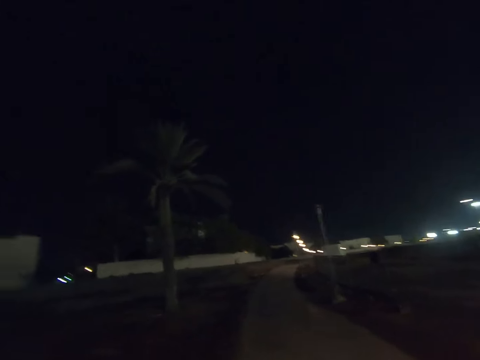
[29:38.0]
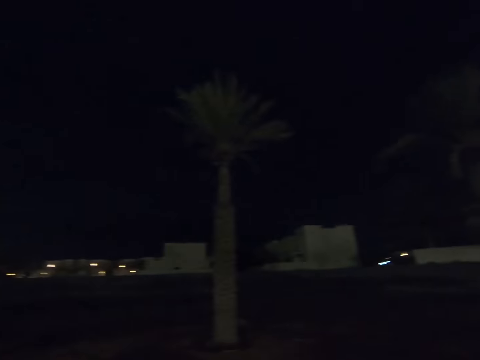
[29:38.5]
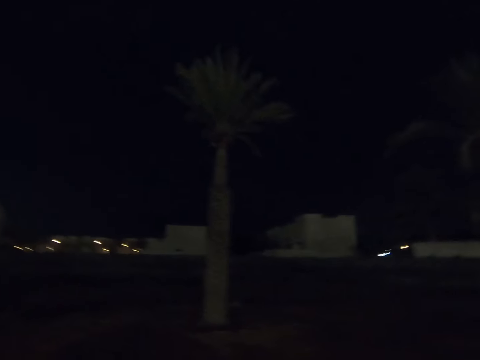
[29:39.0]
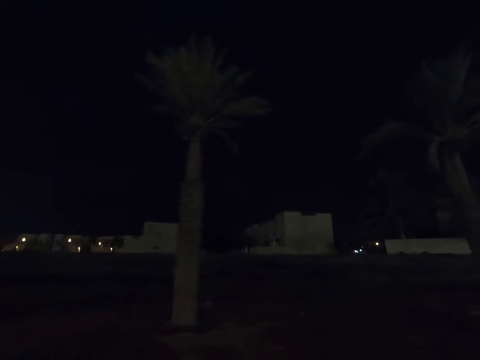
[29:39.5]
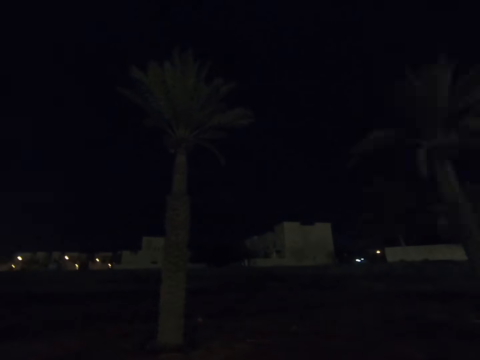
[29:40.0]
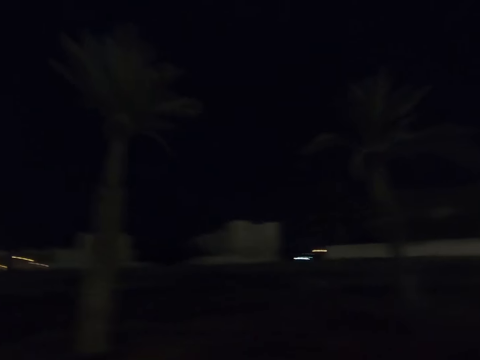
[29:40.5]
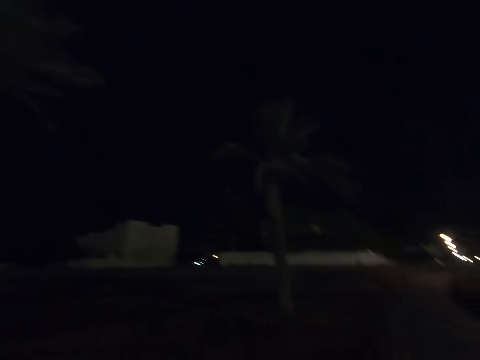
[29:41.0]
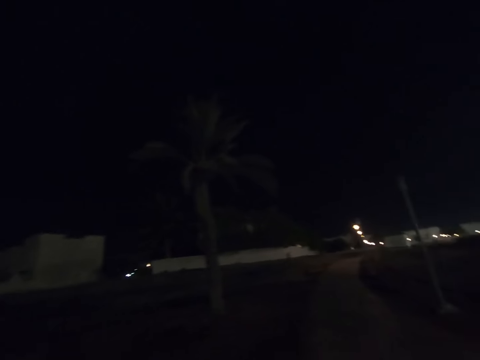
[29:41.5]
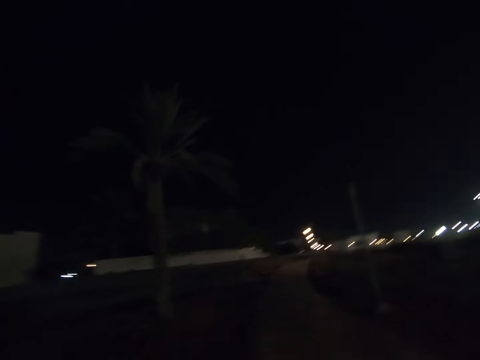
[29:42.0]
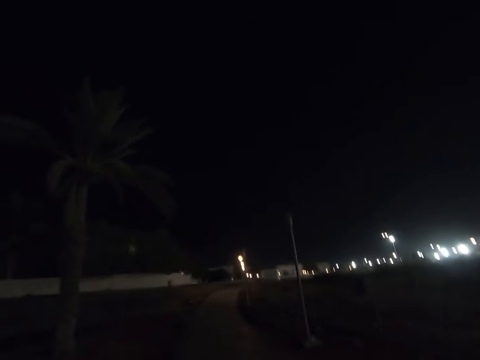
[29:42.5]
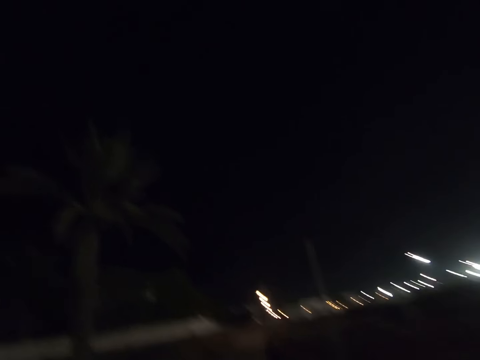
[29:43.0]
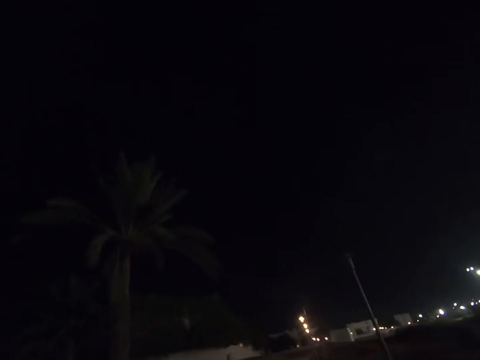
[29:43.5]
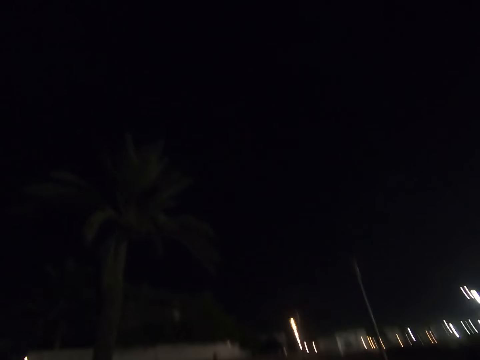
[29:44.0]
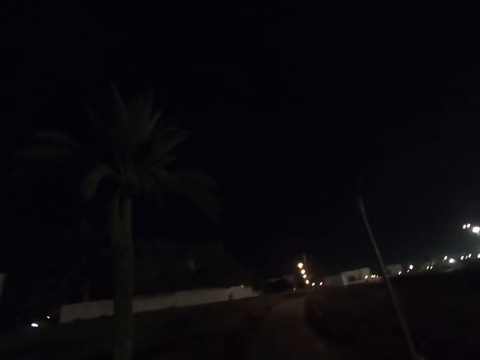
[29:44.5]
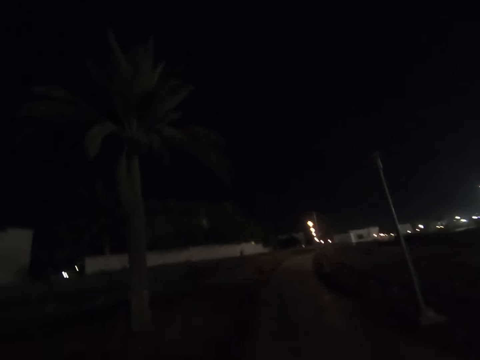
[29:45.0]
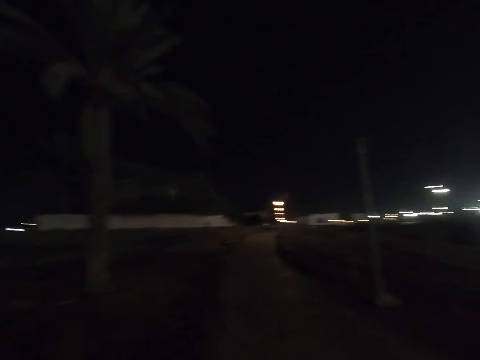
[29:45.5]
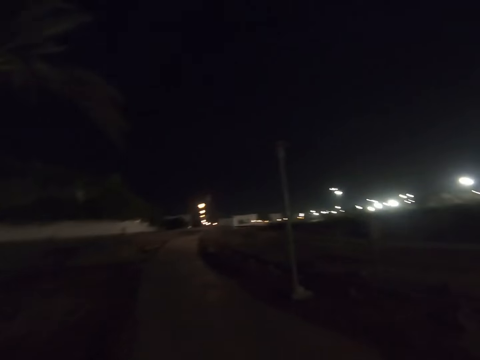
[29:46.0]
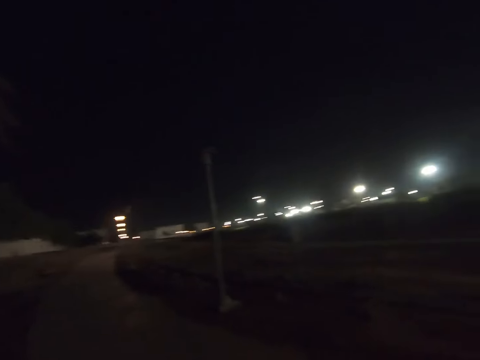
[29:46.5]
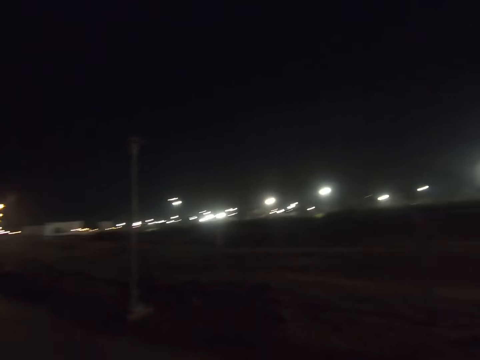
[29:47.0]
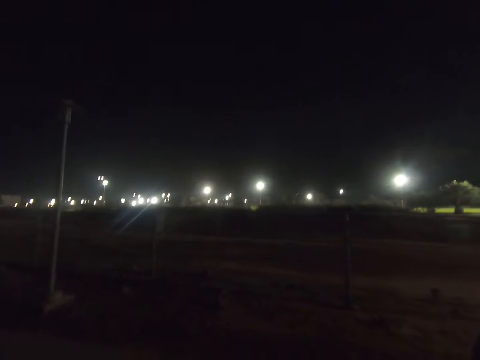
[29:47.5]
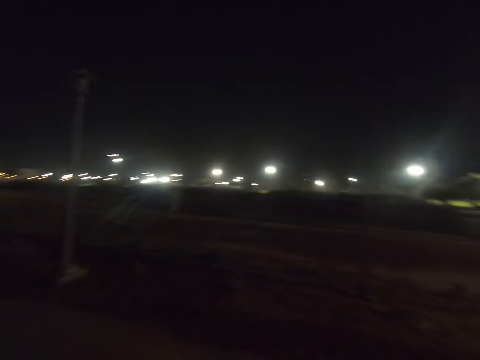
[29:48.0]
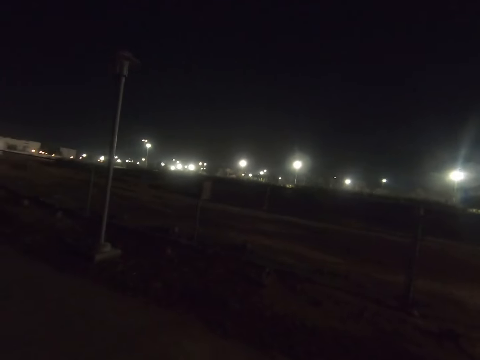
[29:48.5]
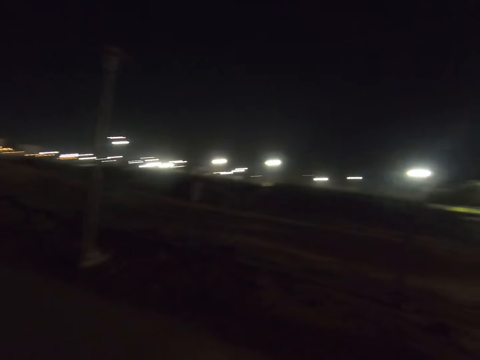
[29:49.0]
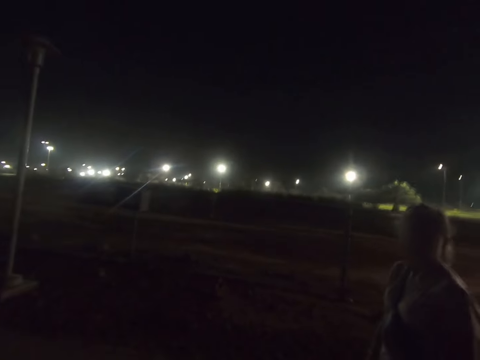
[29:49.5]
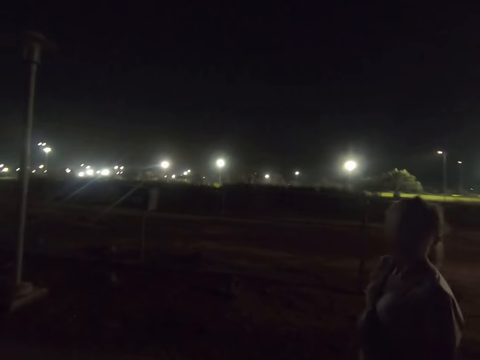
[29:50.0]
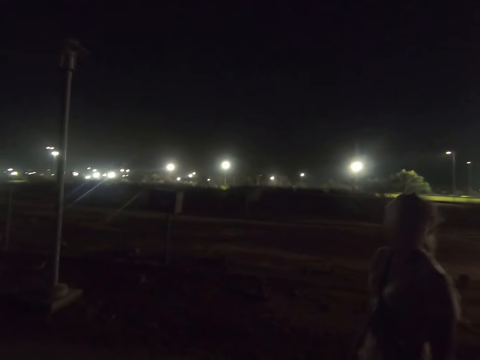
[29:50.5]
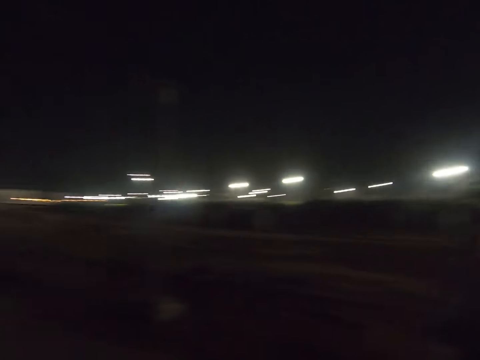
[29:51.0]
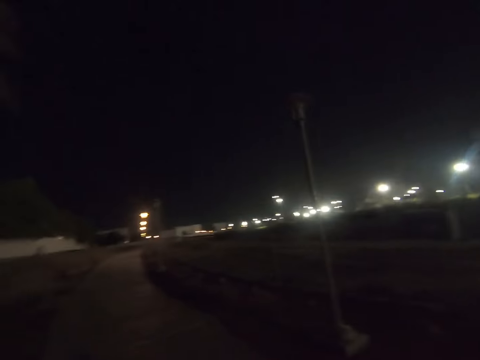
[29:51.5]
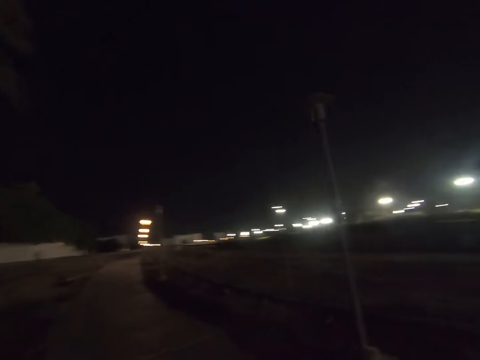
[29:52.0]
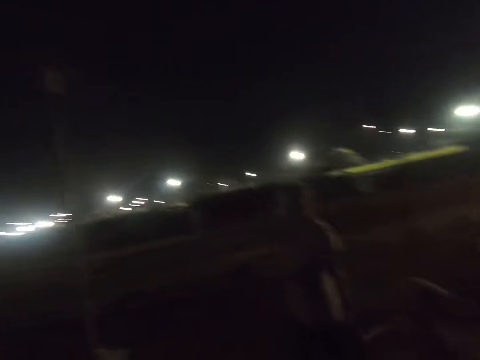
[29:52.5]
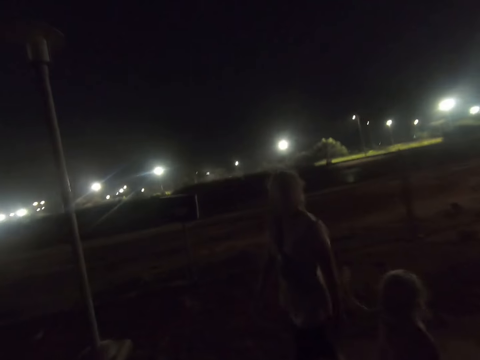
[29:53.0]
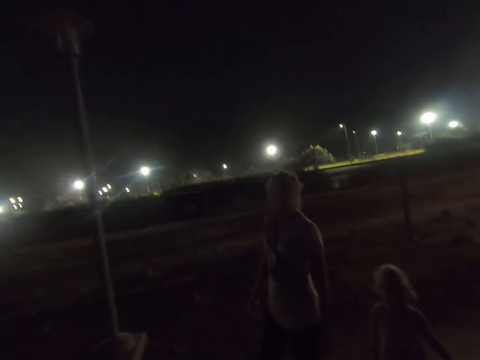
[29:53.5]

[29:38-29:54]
The camera wearer gazes at houses on the other side. They walk on the walkway, gaze at a woman, and walk on the walkway. They walk on the walkway alongside the woman and a child. They look at the woman.

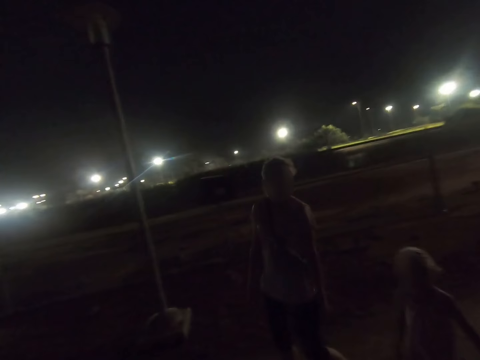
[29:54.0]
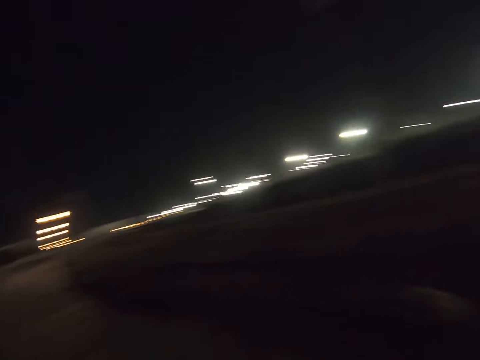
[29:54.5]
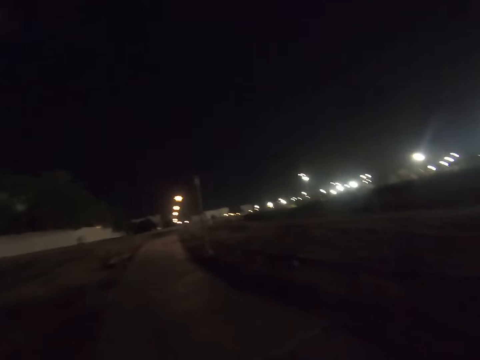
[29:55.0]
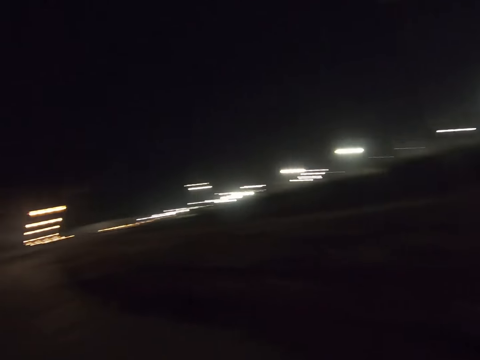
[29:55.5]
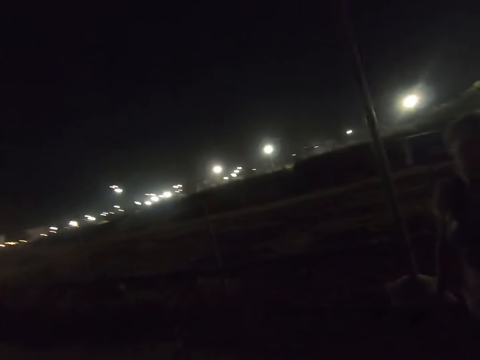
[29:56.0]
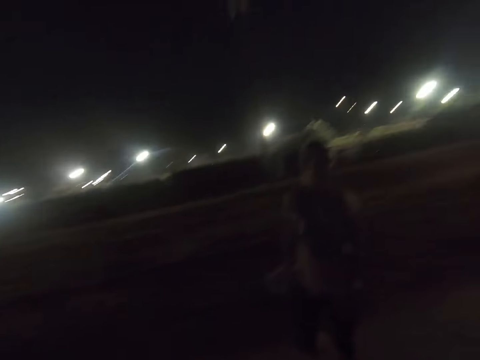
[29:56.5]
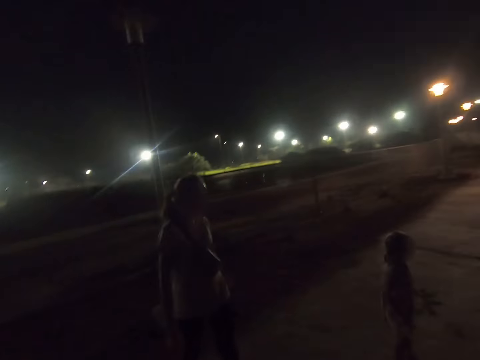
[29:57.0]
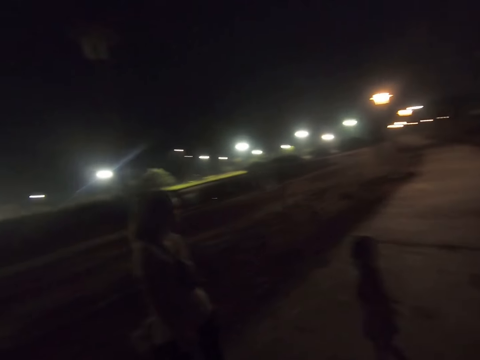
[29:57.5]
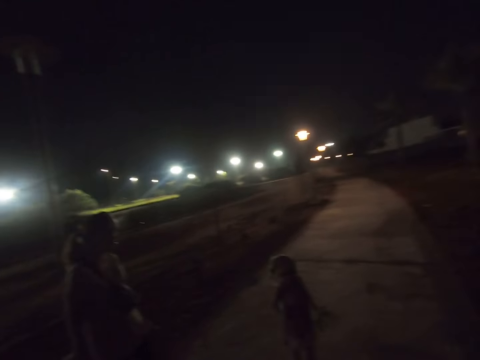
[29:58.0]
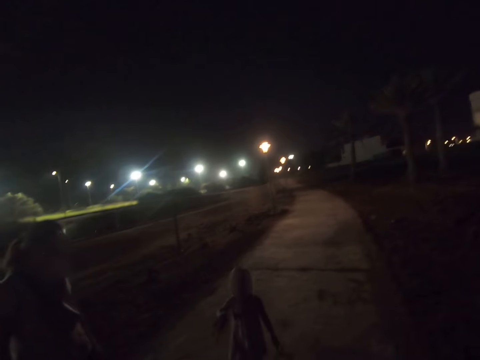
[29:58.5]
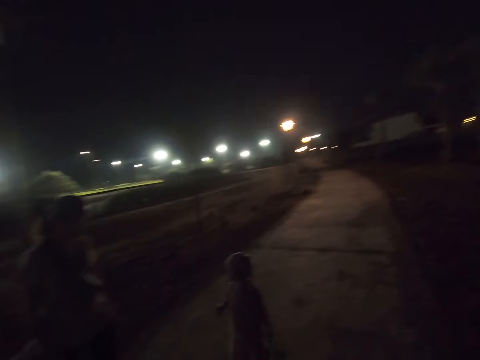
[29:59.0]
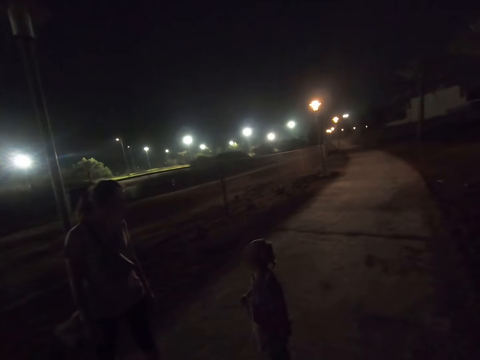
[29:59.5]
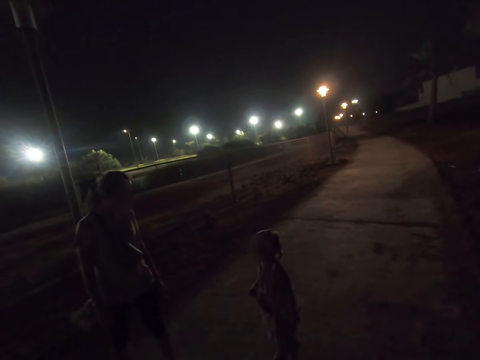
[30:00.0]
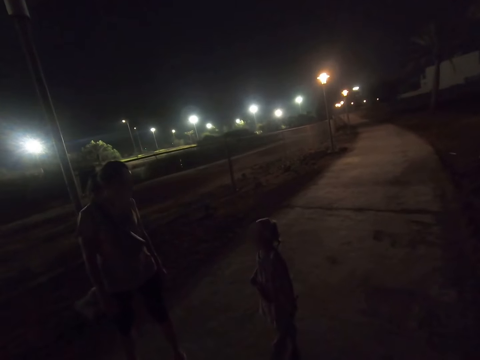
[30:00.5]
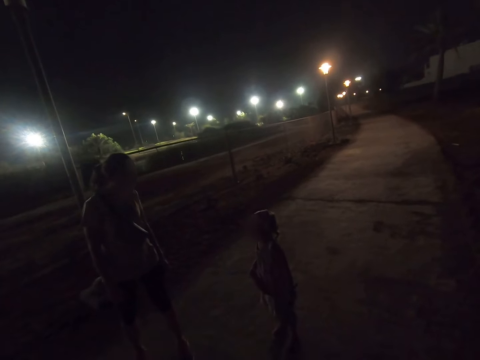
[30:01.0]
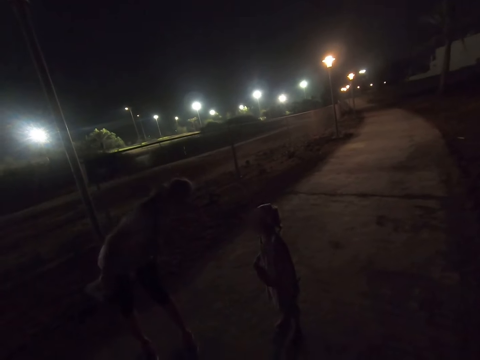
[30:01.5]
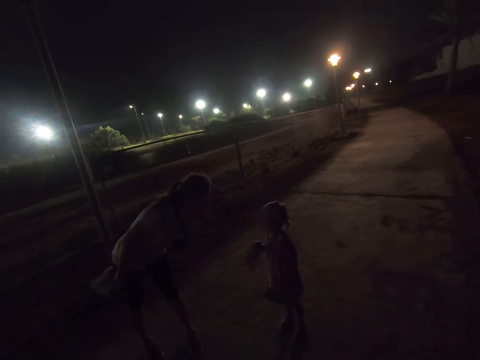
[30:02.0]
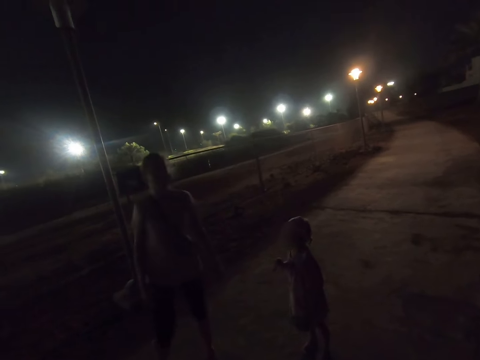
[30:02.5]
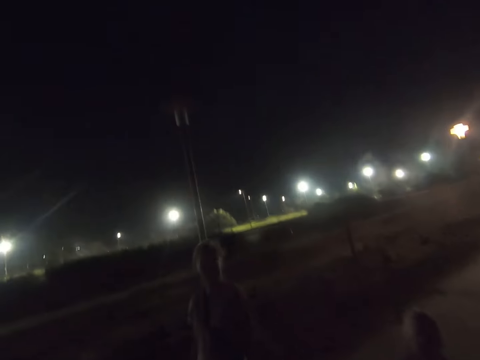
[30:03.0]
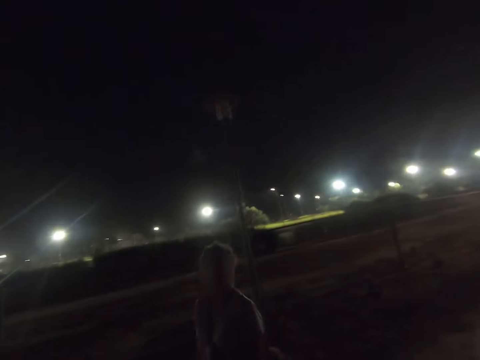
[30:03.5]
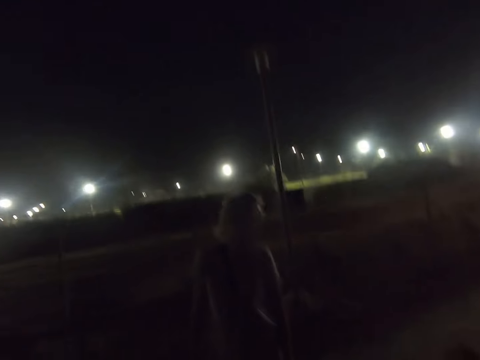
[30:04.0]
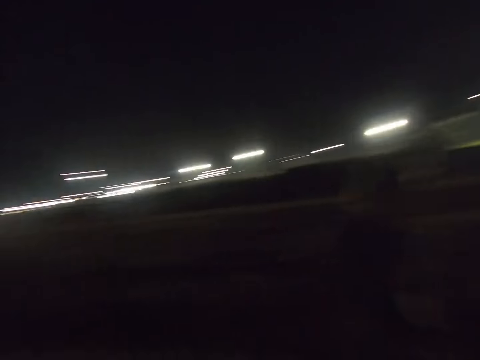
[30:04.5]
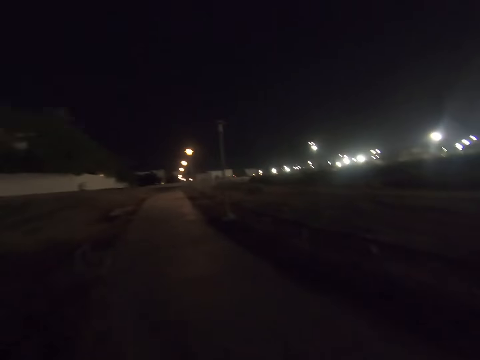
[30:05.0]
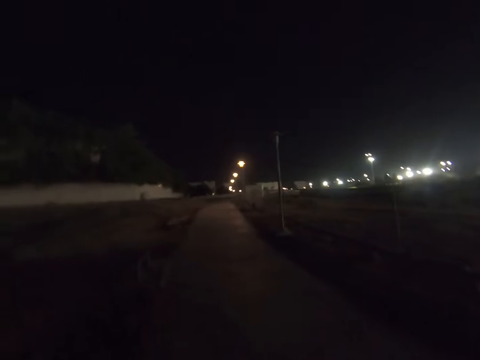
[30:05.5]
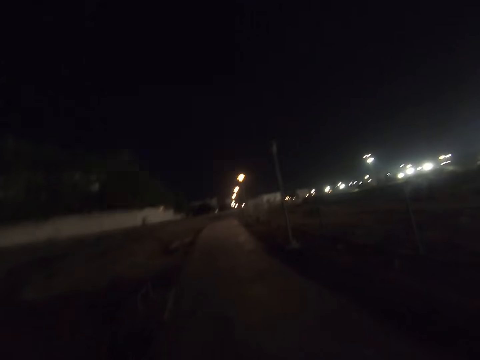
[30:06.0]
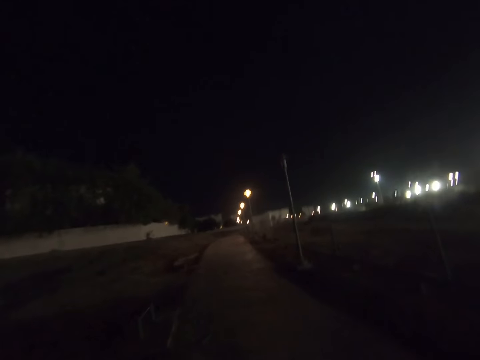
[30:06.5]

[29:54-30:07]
The camera wearer gazes at a woman and a child. The woman dialogues with the child. The woman bends to talk to the child. The camera wearer walks on the walkway alongside the woman and the child. The woman walks ahead.
